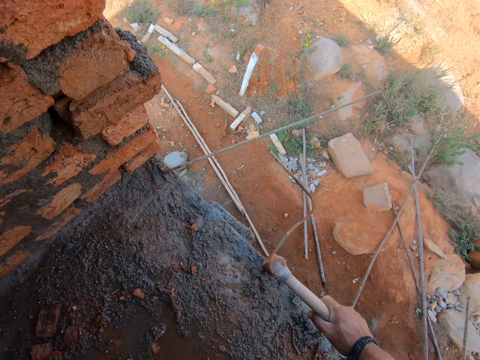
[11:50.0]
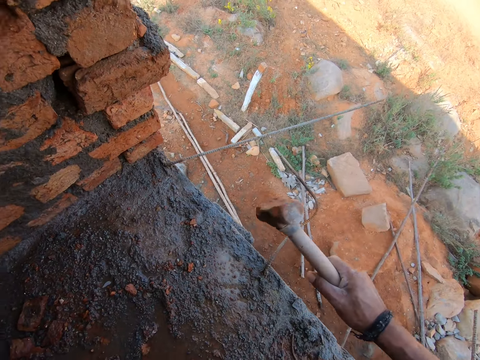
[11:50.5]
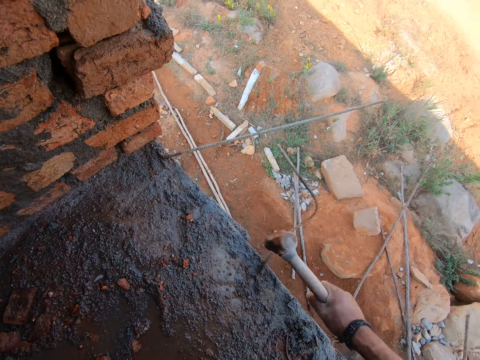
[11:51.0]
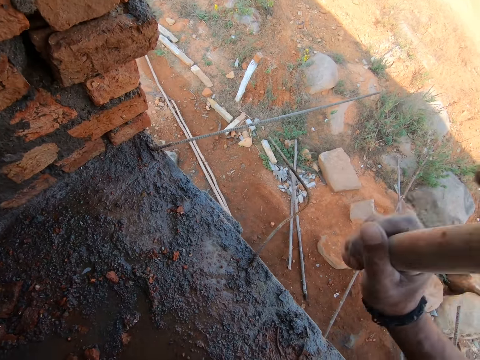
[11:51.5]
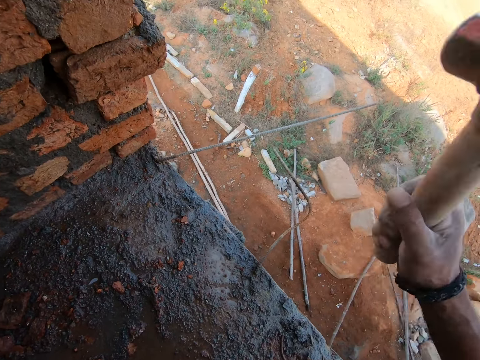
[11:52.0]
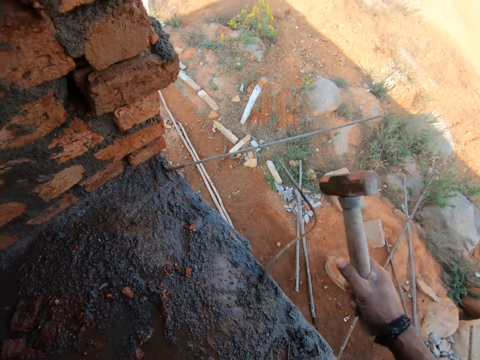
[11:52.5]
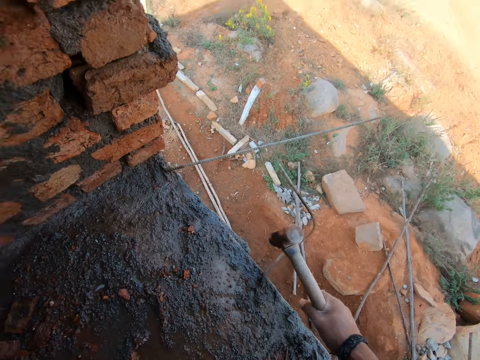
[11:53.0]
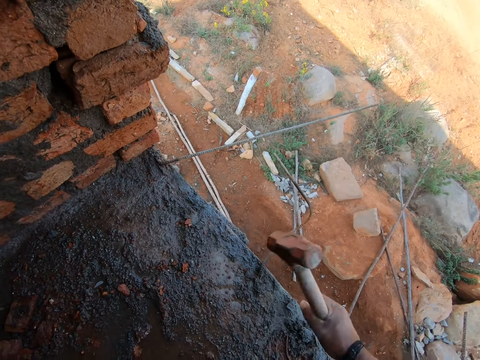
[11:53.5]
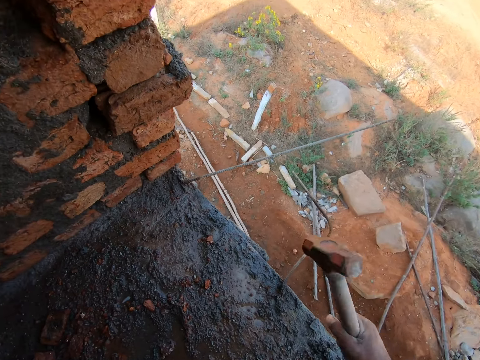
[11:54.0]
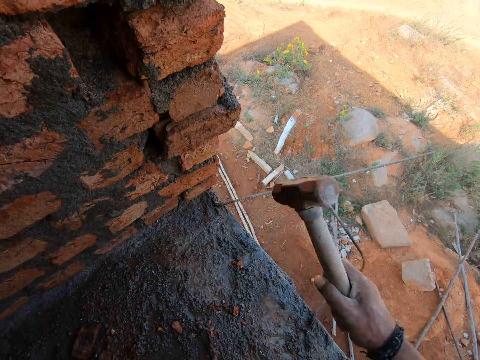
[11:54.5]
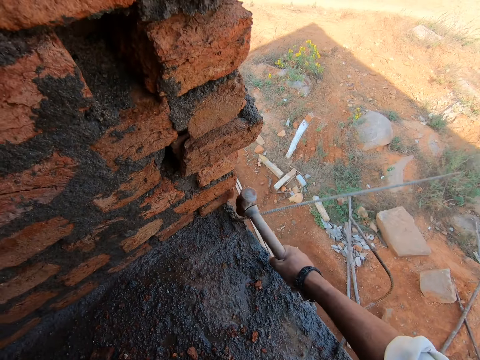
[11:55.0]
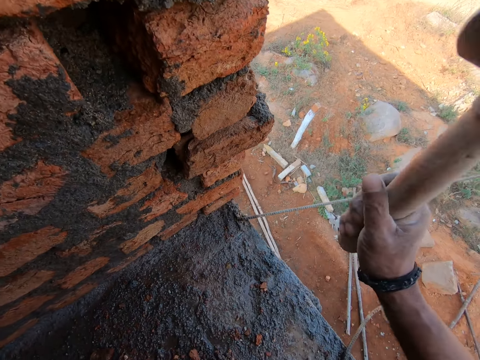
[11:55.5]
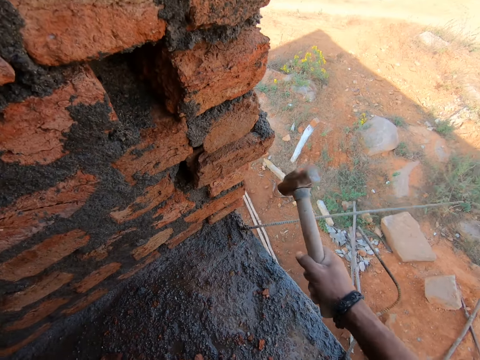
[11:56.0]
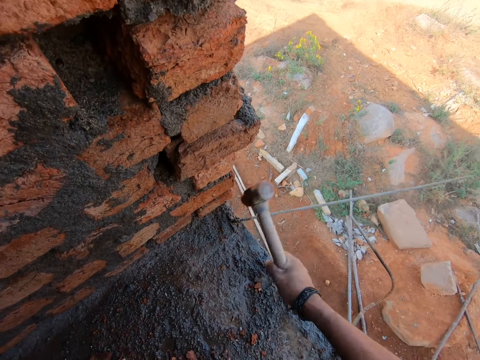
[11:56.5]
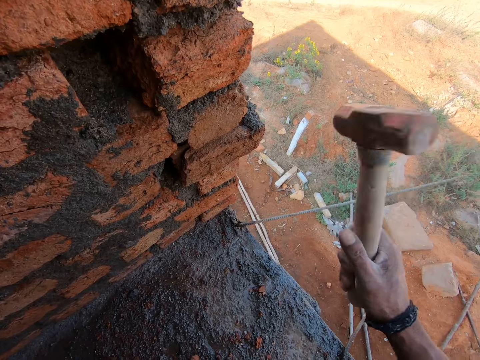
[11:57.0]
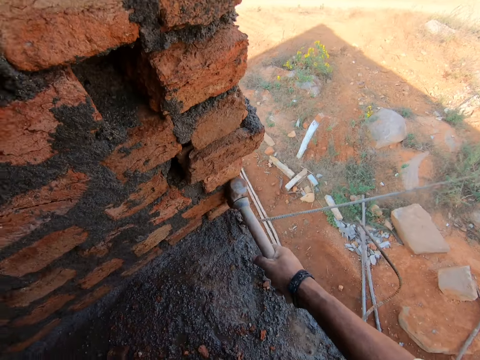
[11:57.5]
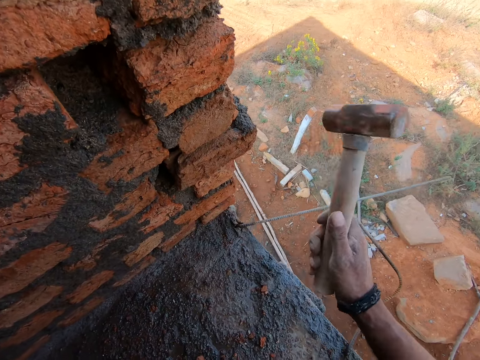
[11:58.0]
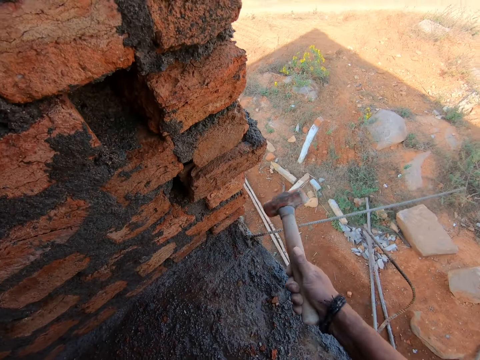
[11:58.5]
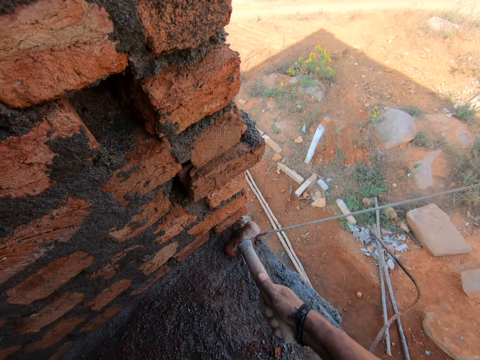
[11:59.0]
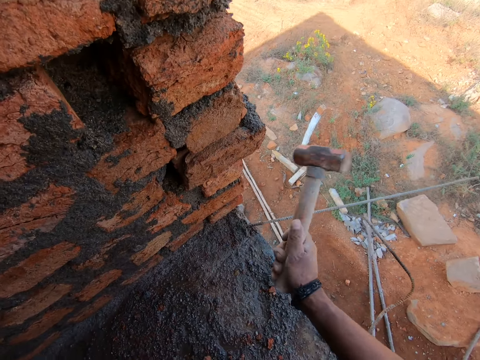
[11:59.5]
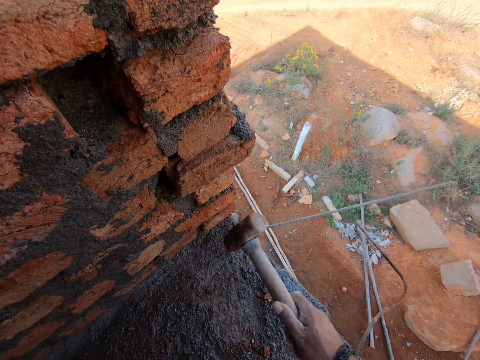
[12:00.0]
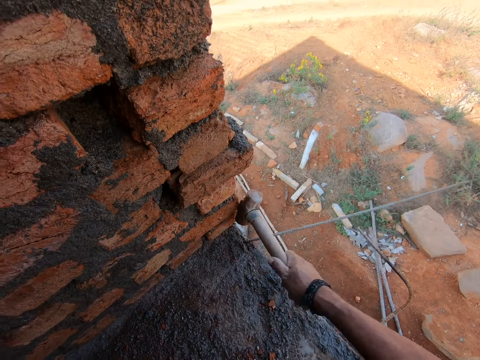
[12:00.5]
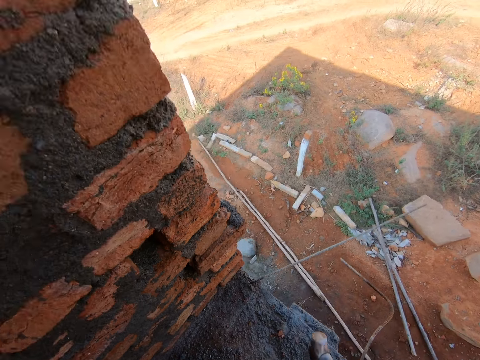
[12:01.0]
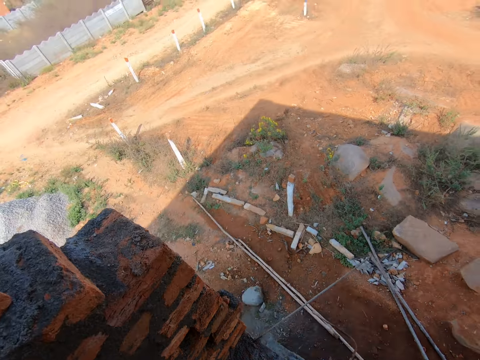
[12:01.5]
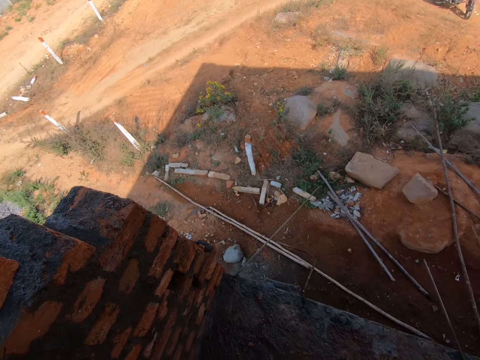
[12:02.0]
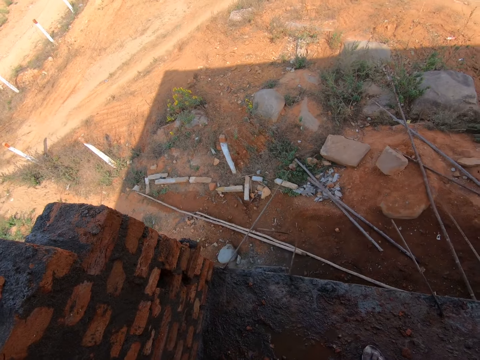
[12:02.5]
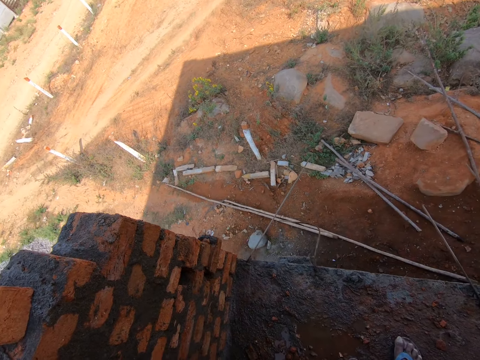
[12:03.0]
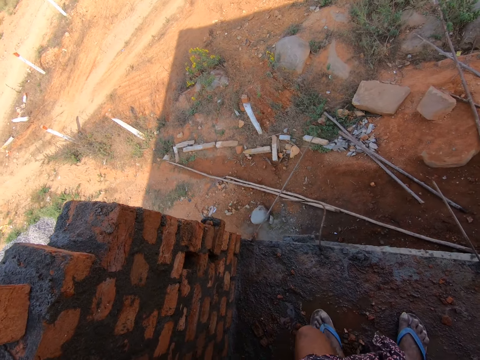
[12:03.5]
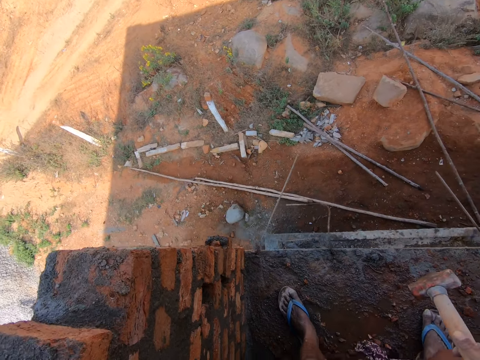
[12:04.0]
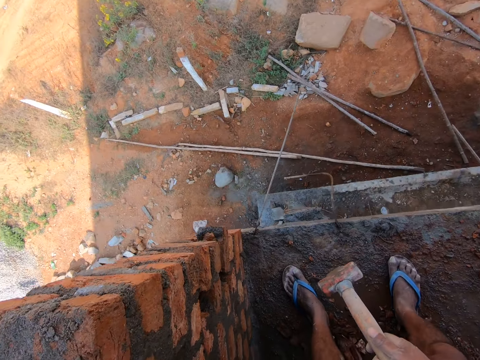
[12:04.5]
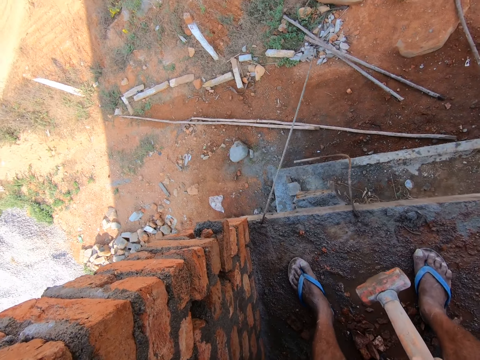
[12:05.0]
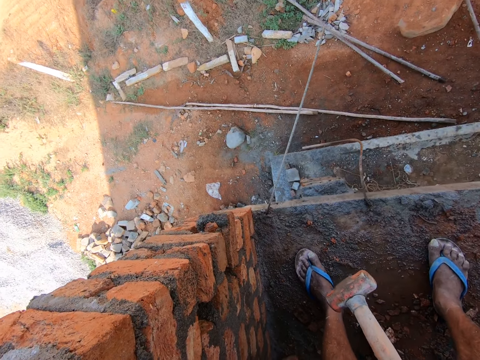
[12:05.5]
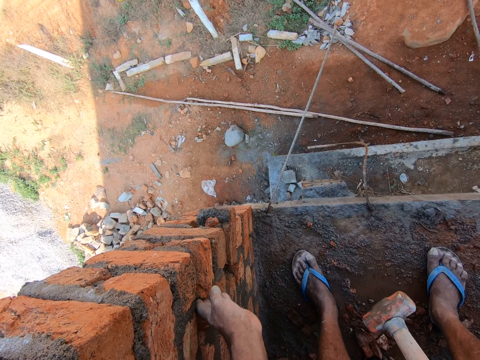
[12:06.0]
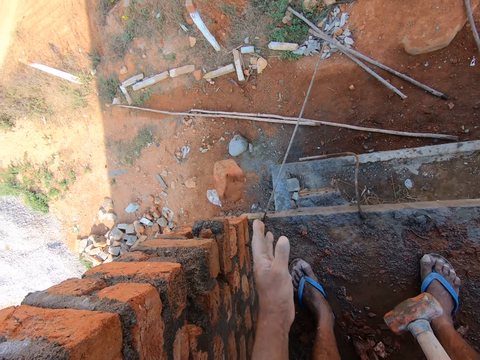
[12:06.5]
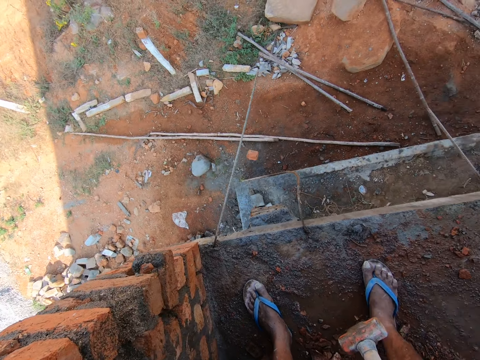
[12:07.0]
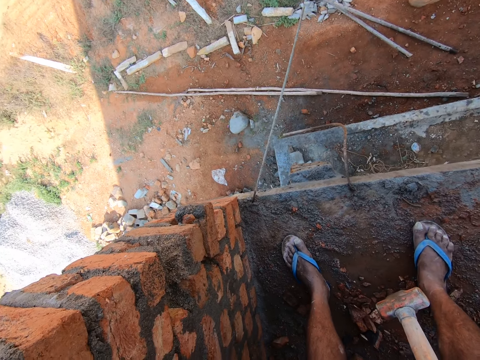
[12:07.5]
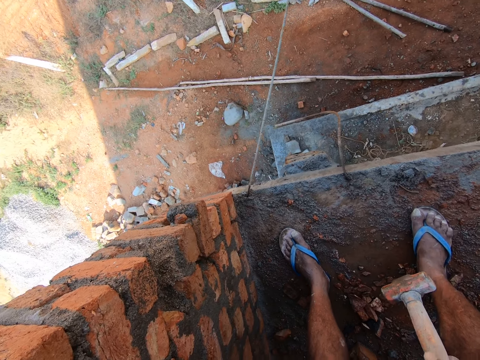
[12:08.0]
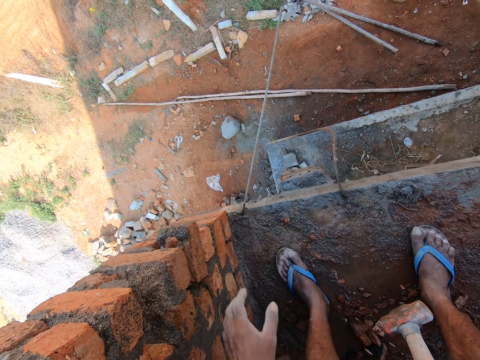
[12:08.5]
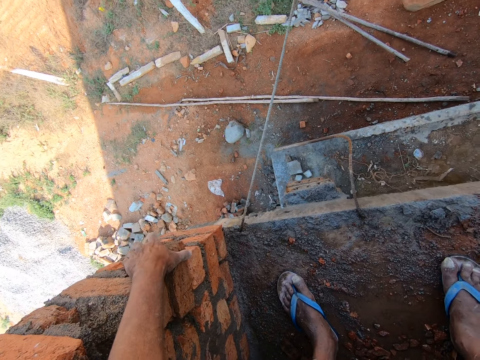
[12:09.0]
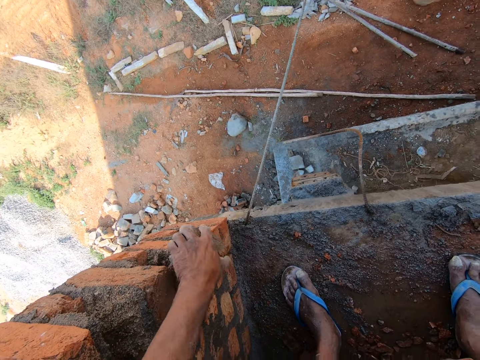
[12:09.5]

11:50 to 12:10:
The camera wearer hits on a steel rod. They hit on the steel rod again. They turn right. They throw a brick to the ground. They pull out a brick.

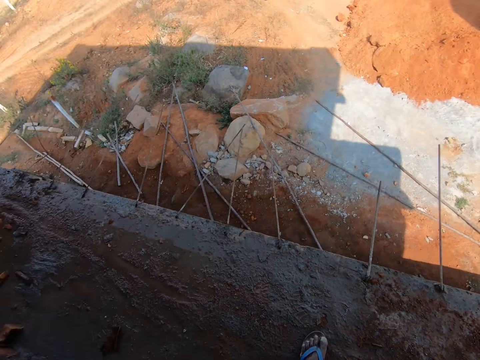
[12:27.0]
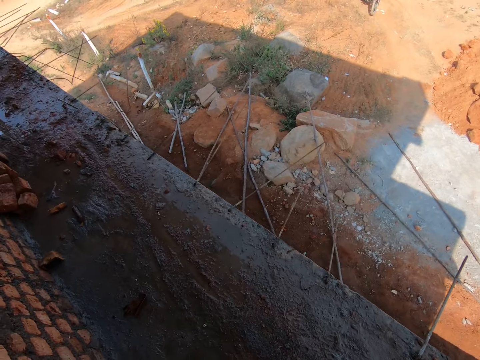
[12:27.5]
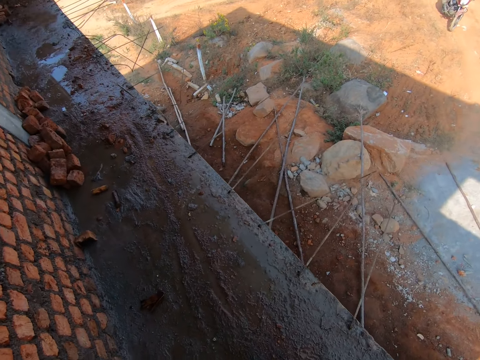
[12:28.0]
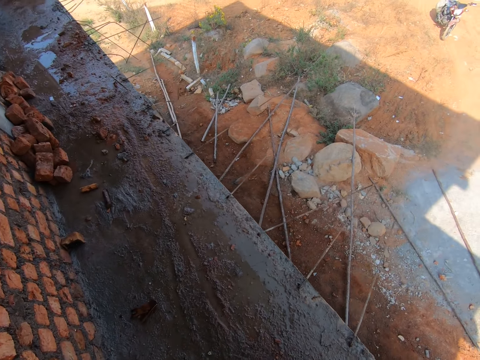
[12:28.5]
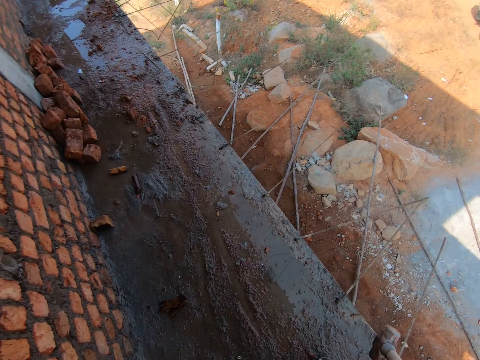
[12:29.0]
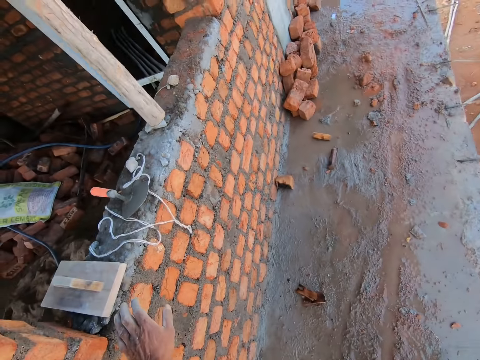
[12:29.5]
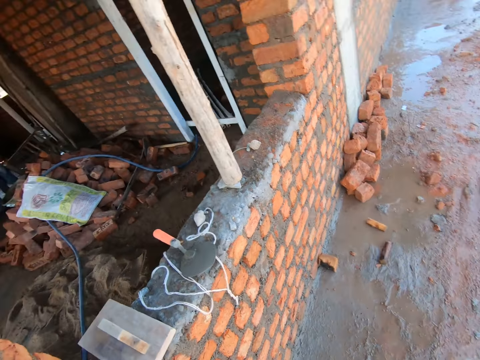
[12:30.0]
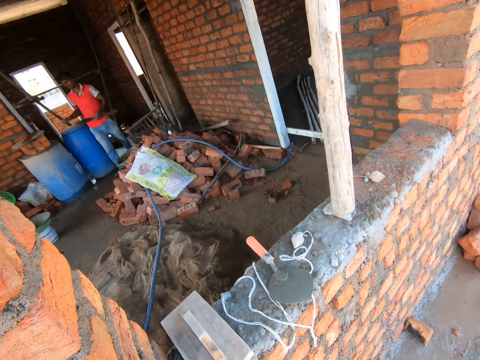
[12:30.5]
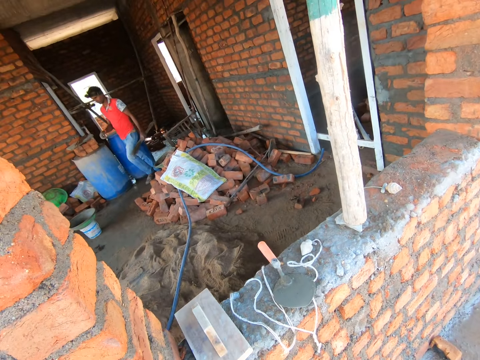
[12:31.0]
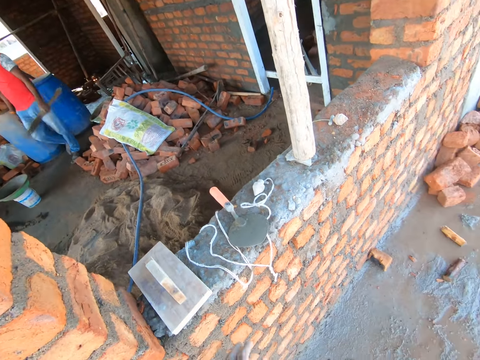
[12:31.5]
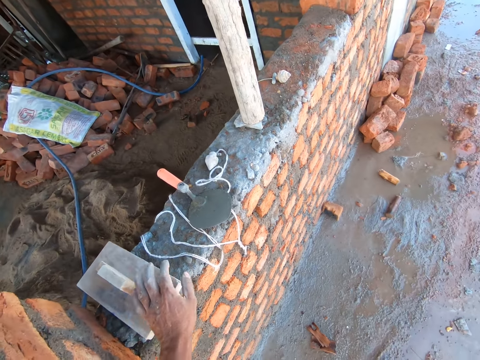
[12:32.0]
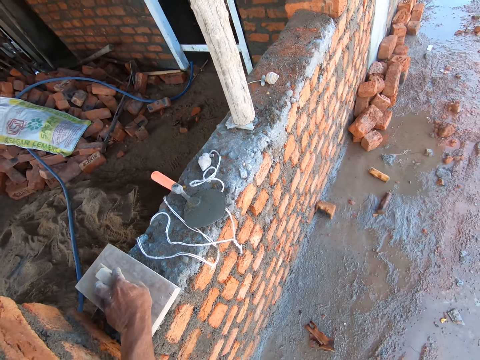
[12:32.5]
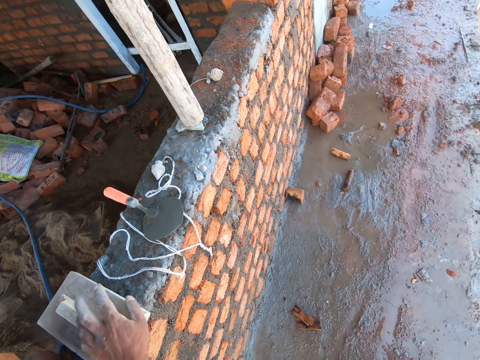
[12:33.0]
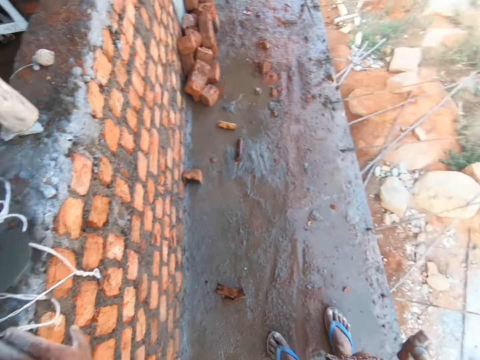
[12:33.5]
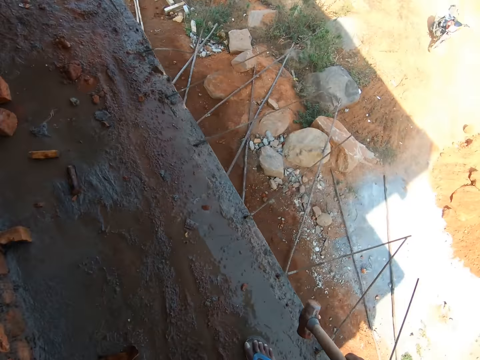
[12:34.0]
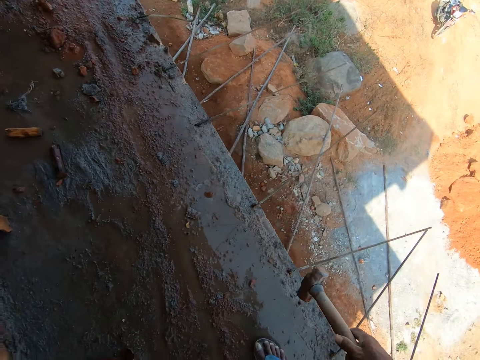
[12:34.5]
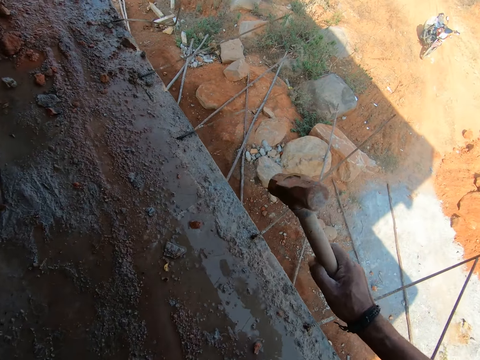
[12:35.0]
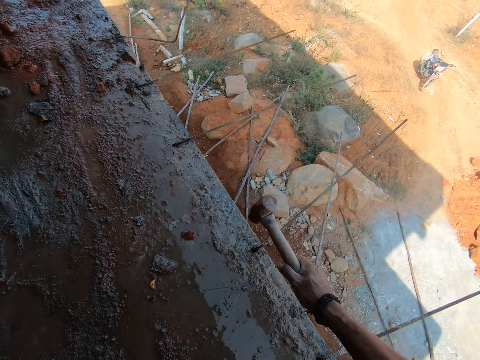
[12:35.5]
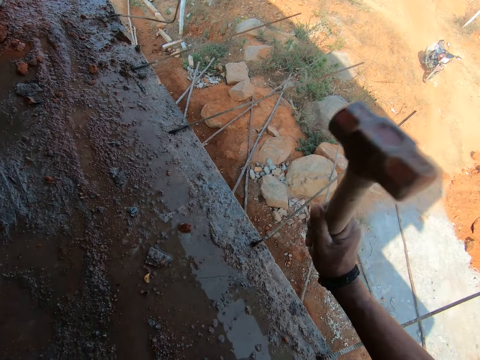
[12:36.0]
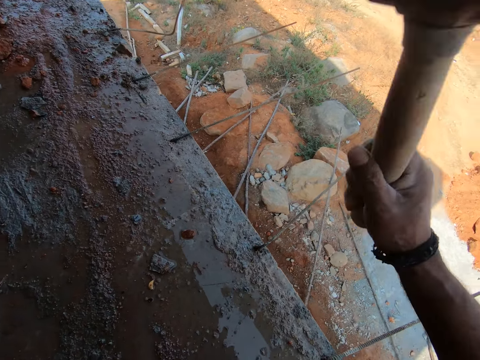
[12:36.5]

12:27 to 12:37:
The camera wearer looks around. They look left. They touch the wooden plaster trowel. They hold a wooden float. They look down. They hit the metal rod with a hammer.
